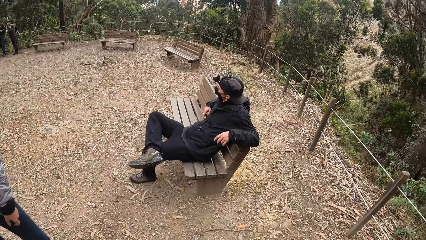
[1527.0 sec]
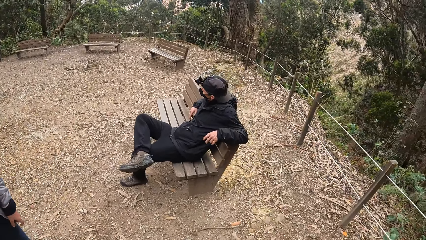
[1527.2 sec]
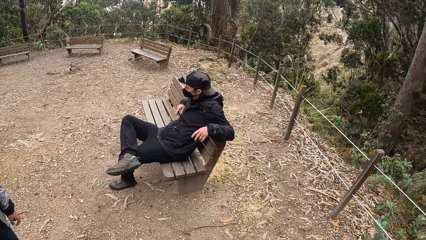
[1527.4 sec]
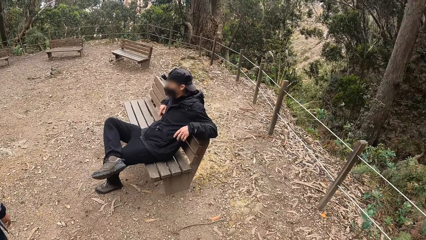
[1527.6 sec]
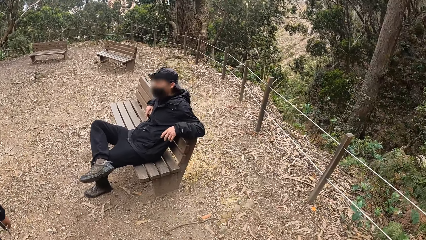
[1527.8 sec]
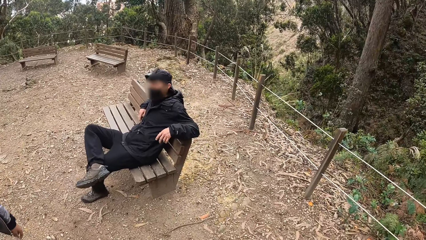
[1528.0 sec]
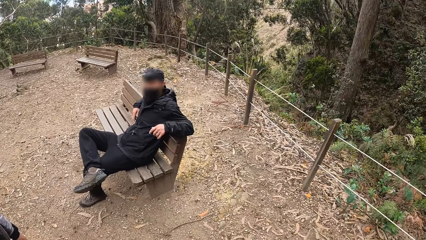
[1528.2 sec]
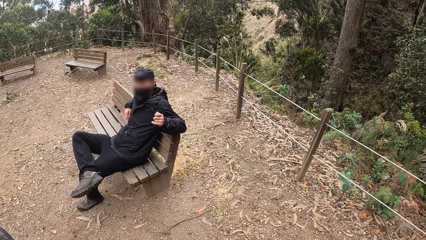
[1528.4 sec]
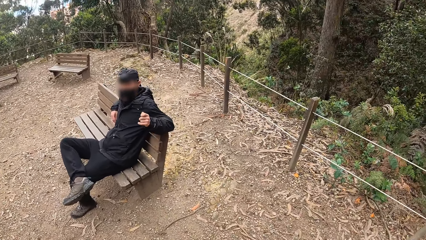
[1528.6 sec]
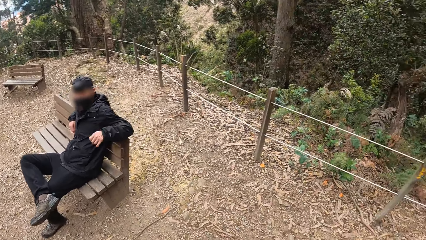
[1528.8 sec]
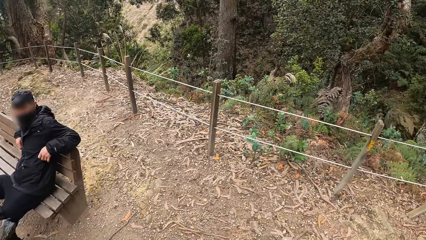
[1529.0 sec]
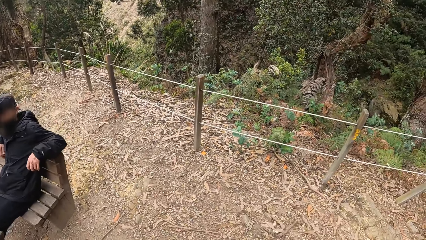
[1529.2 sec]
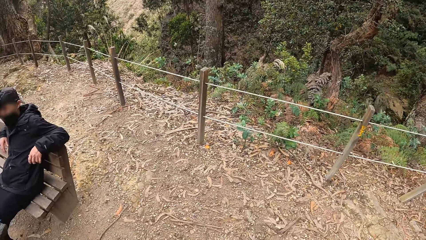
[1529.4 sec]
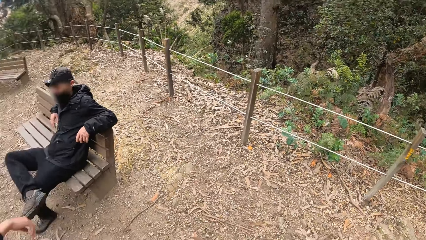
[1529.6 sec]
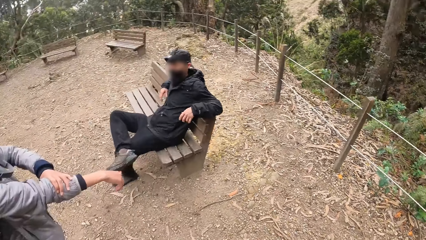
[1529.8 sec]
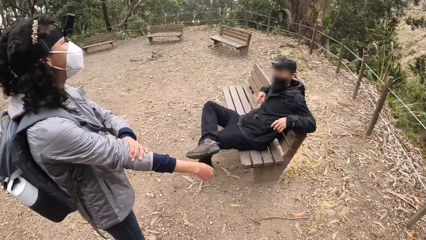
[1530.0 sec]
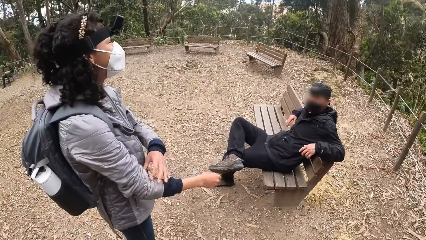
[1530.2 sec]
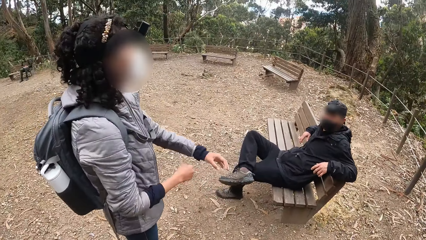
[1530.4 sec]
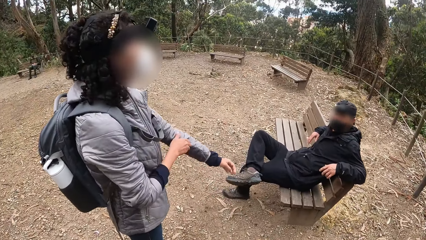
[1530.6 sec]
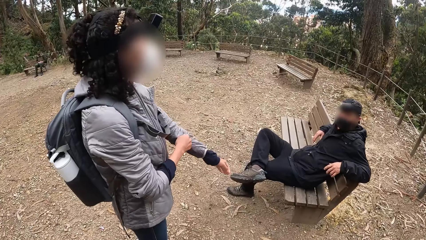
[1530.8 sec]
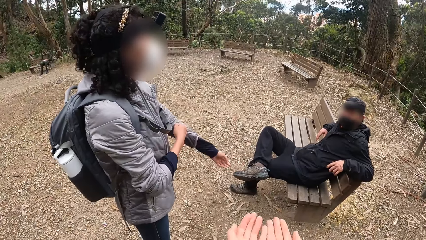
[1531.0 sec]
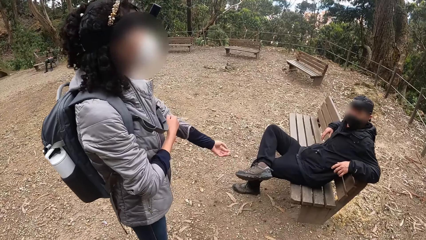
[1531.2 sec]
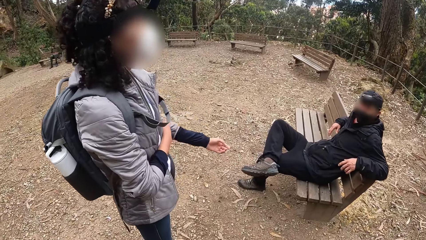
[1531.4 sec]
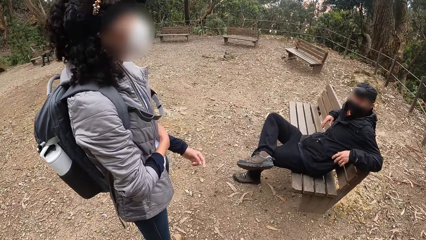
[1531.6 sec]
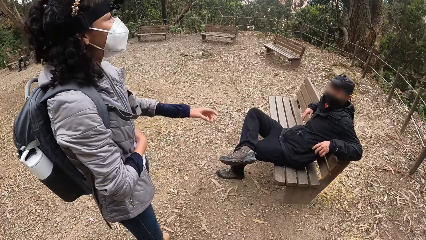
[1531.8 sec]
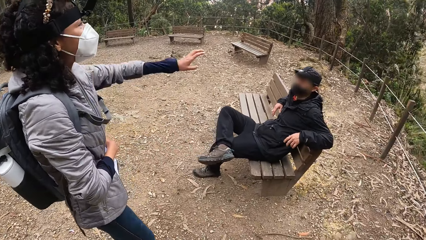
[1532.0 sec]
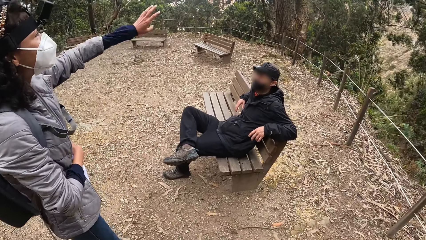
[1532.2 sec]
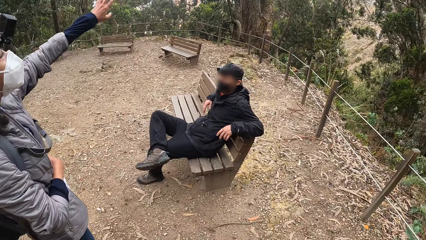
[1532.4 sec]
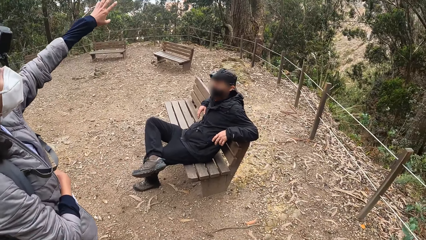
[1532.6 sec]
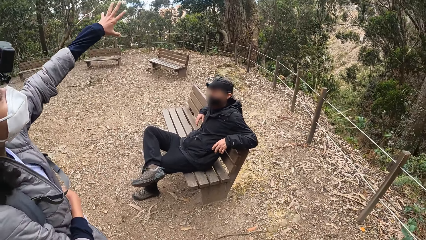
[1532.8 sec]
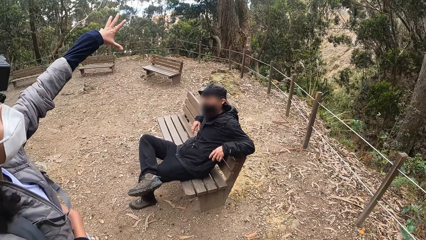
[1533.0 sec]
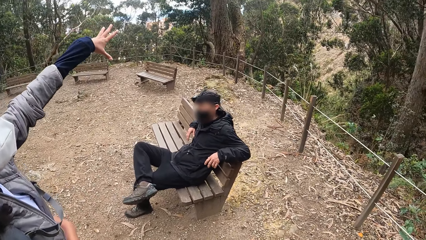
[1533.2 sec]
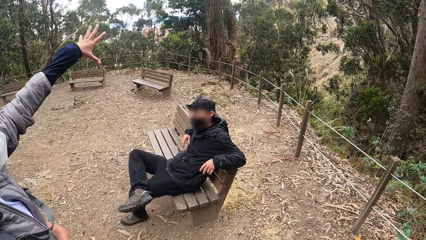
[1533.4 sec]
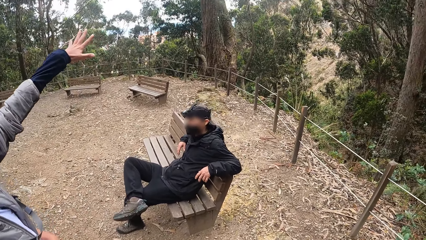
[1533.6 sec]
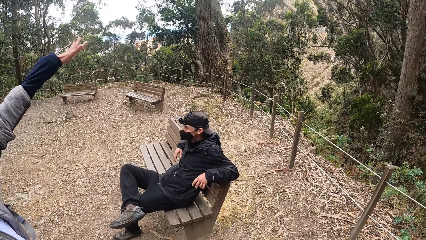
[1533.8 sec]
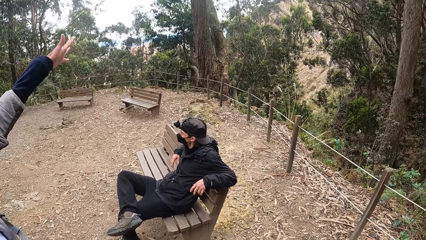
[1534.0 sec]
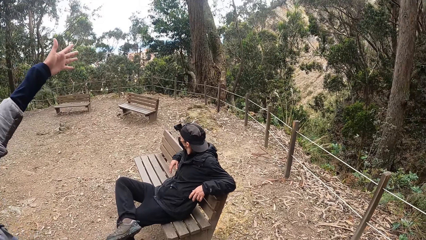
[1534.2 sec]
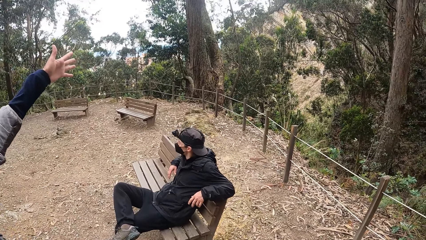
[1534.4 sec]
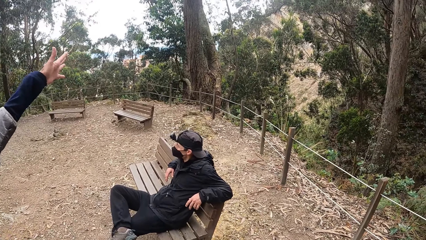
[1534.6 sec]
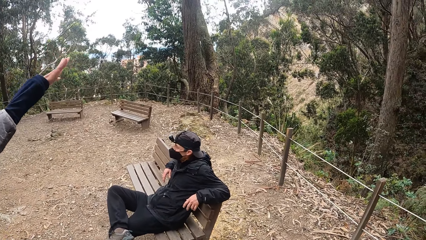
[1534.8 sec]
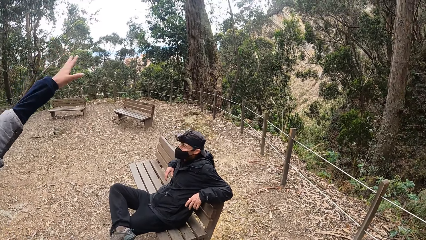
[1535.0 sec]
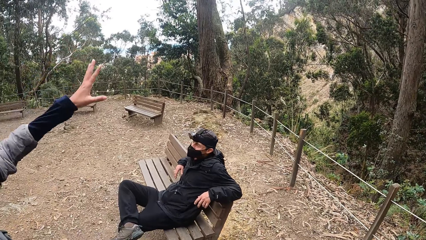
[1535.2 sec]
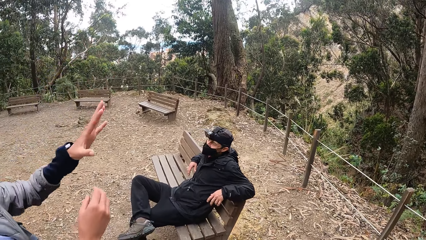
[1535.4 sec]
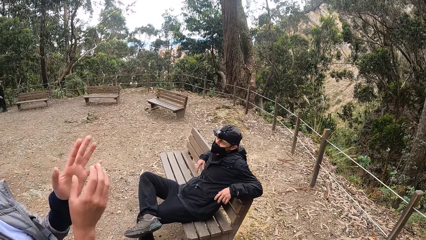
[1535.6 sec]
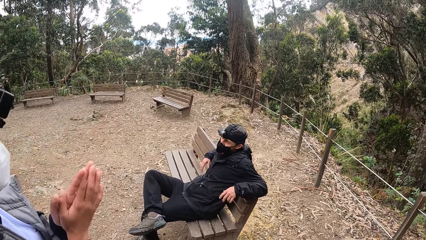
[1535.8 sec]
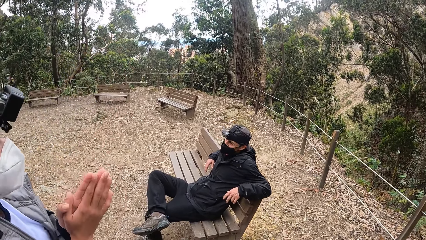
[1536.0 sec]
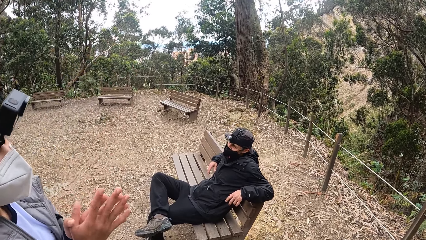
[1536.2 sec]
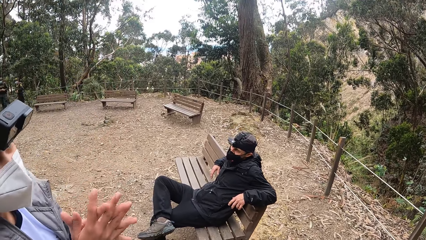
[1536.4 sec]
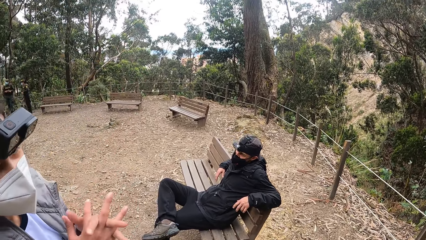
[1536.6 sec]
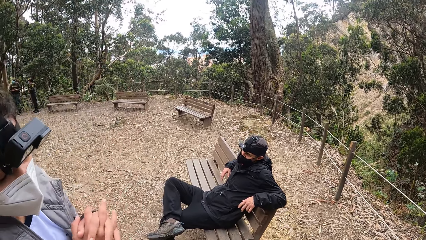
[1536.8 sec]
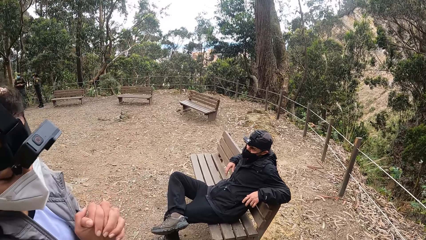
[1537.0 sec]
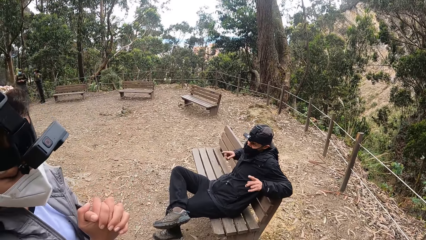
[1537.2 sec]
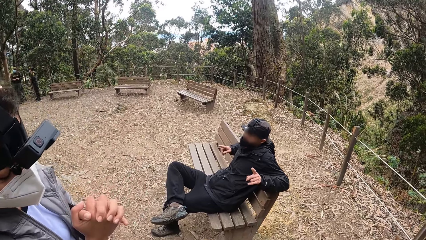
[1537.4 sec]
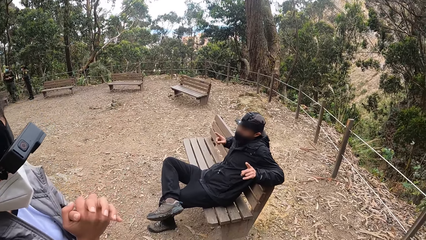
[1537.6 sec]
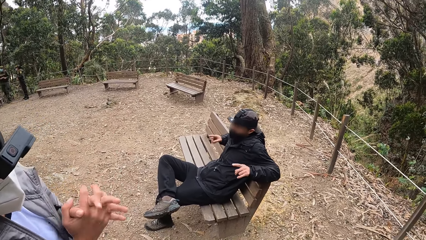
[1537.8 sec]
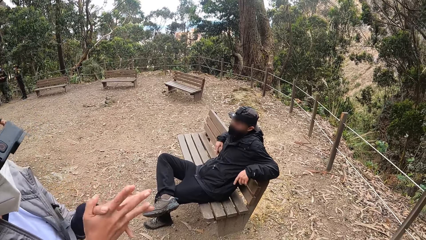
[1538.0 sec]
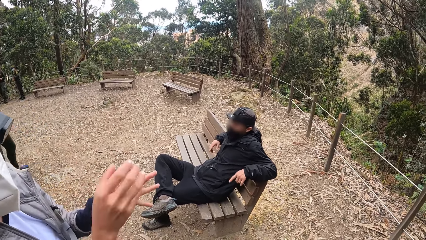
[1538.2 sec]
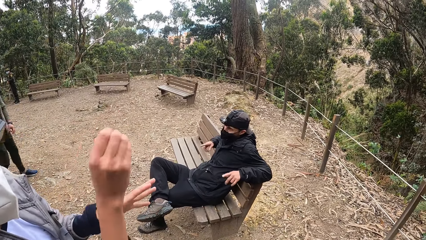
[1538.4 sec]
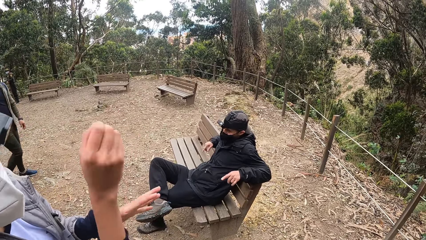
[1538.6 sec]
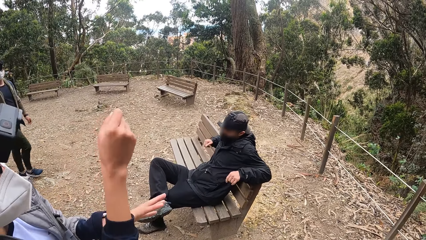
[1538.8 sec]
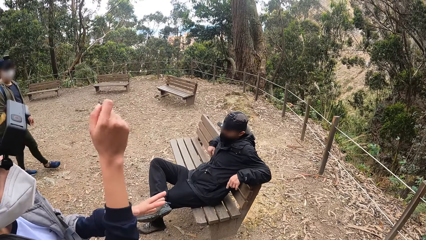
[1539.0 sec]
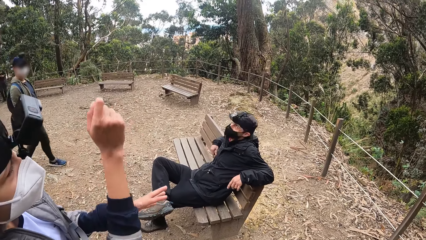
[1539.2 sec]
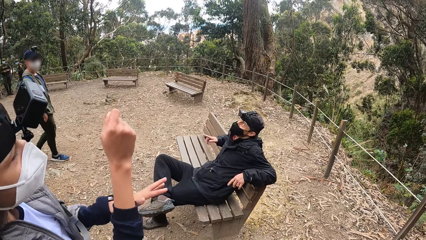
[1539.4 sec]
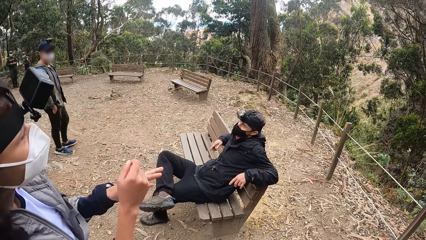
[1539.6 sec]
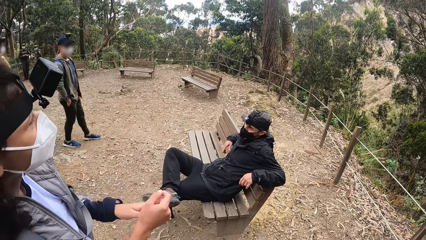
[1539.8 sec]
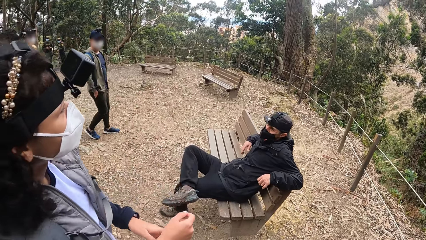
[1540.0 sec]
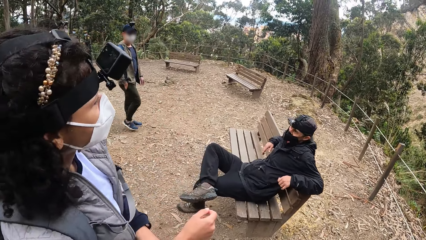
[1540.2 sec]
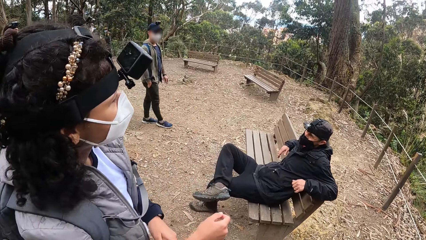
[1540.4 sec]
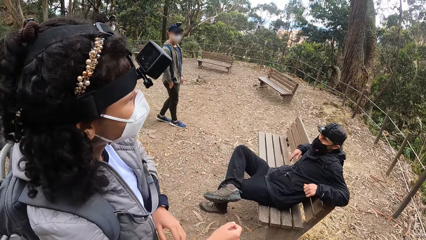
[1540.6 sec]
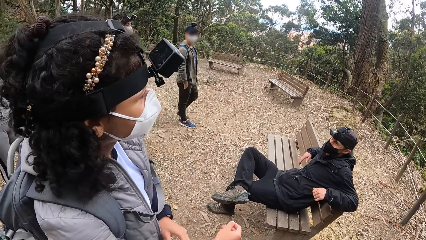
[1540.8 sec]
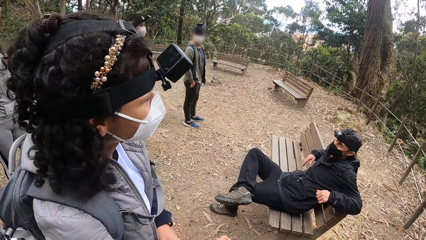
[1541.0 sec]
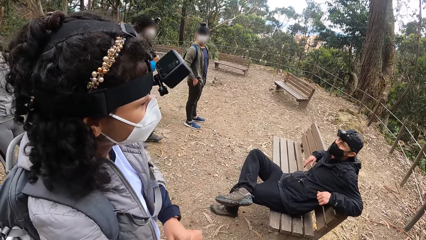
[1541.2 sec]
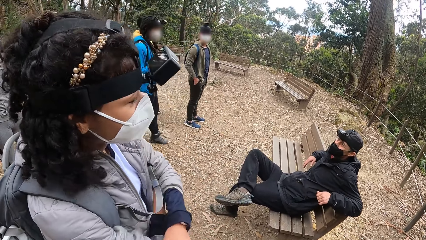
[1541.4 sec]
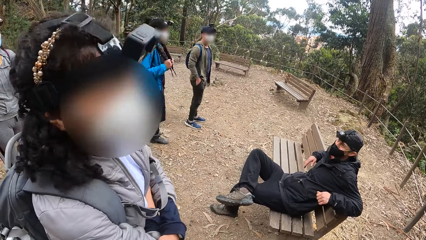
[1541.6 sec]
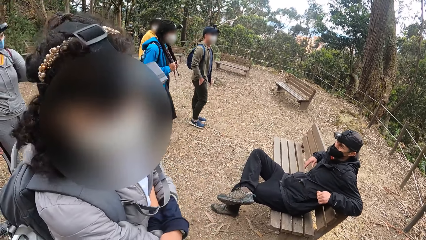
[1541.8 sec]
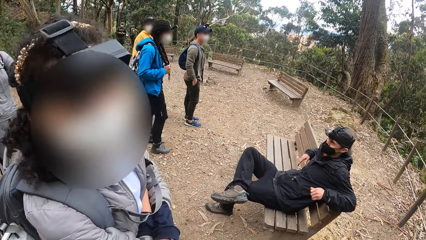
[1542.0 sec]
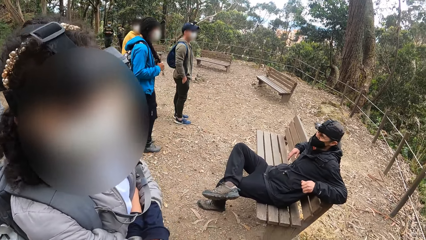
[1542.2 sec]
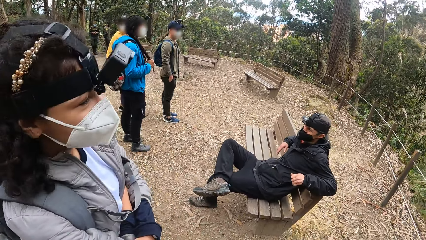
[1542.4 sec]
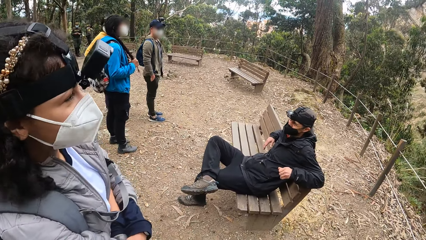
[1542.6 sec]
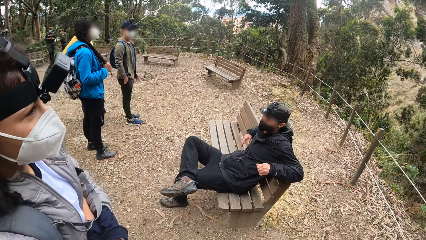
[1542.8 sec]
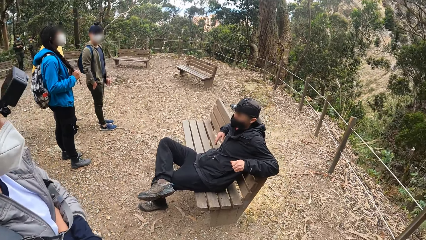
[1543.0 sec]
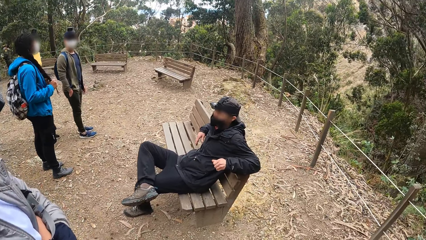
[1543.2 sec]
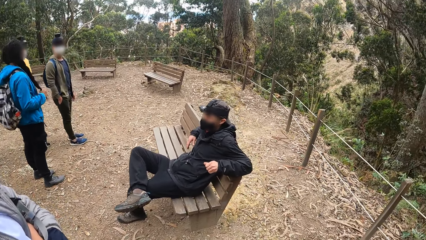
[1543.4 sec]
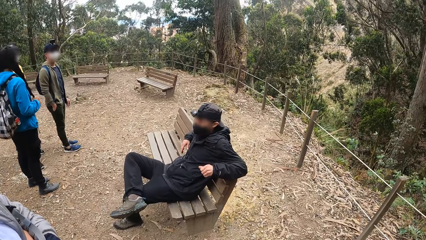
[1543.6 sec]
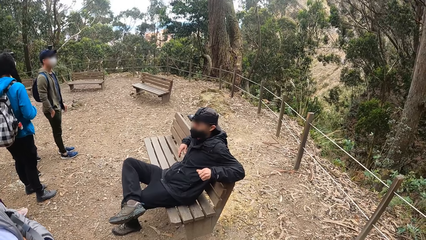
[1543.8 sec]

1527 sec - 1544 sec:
A woman adjusts her jacket with her left hand. She adjusts her jacket with her right hand and raises her left hand. Another woman interacts with the camera wearer. The first woman squeezes both palms together. The first woman describes to the camera wearer and the man with her right hand. A group of people walks towards the camera wearer. The first woman folds both hands.
